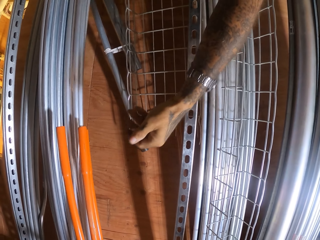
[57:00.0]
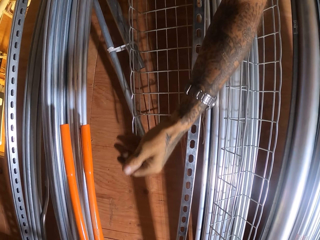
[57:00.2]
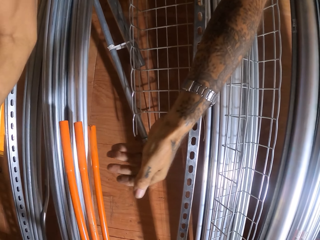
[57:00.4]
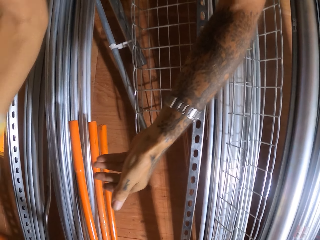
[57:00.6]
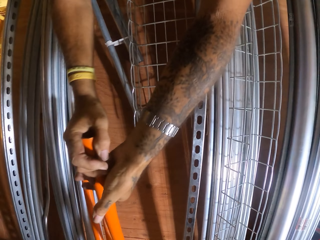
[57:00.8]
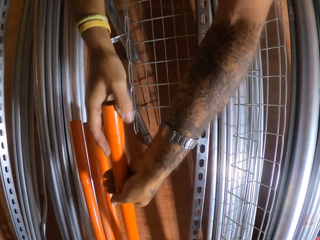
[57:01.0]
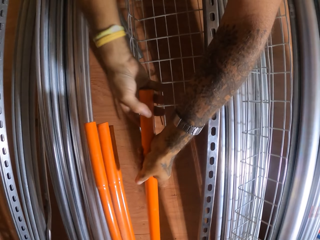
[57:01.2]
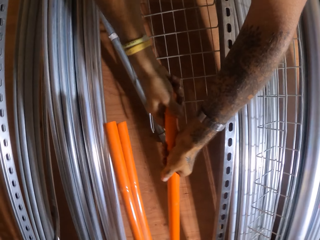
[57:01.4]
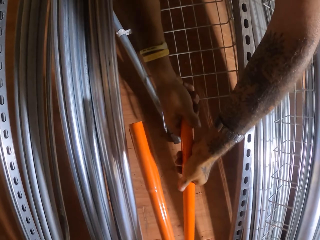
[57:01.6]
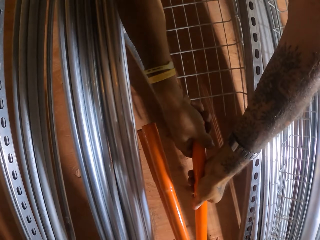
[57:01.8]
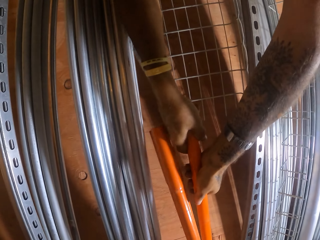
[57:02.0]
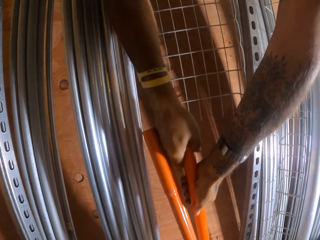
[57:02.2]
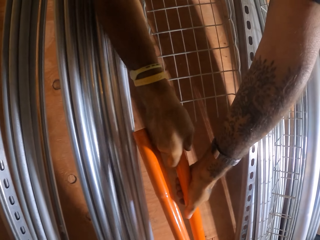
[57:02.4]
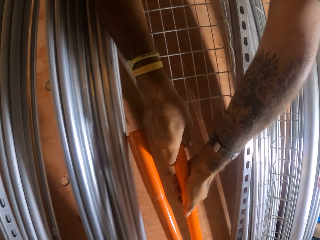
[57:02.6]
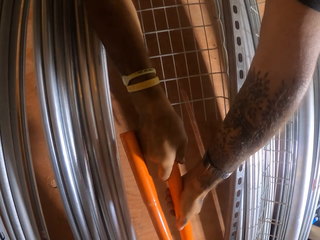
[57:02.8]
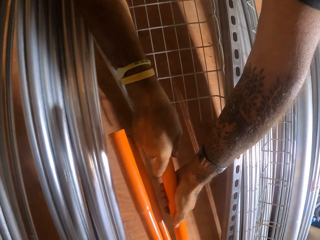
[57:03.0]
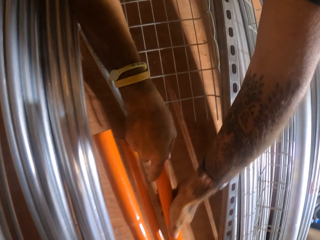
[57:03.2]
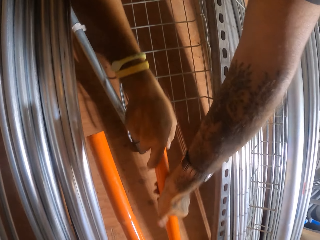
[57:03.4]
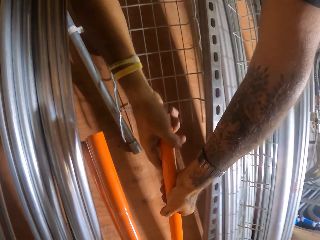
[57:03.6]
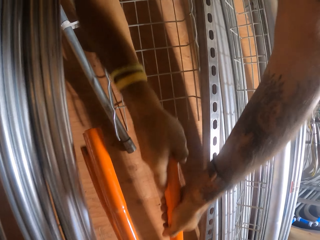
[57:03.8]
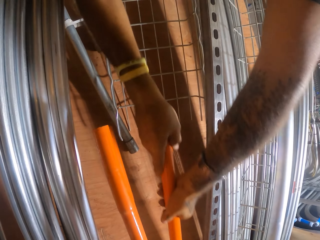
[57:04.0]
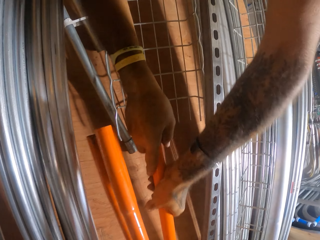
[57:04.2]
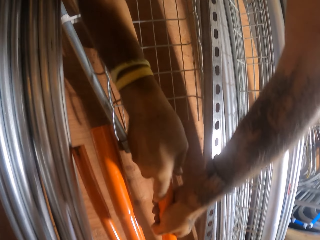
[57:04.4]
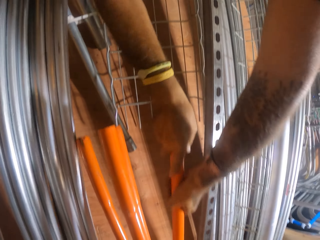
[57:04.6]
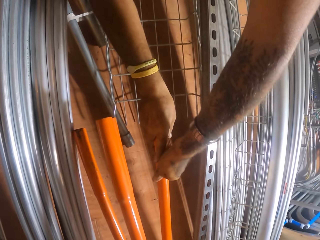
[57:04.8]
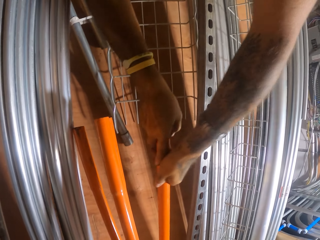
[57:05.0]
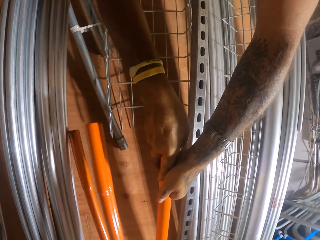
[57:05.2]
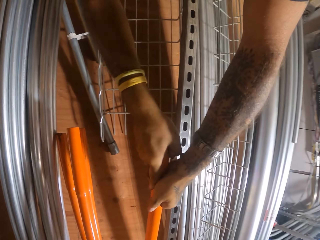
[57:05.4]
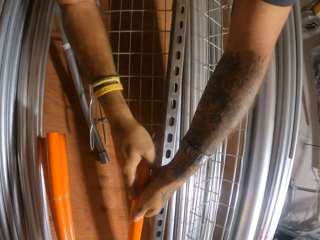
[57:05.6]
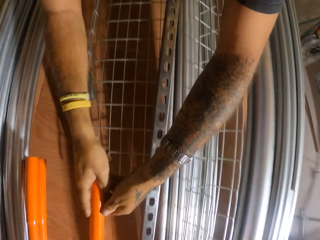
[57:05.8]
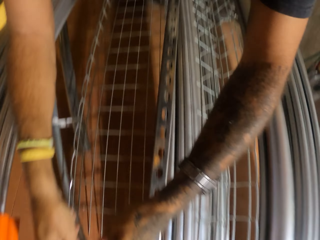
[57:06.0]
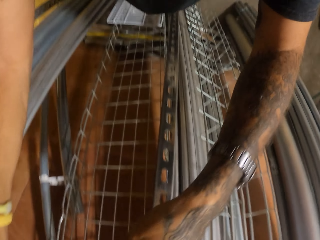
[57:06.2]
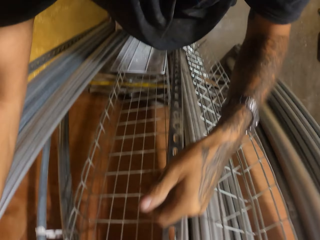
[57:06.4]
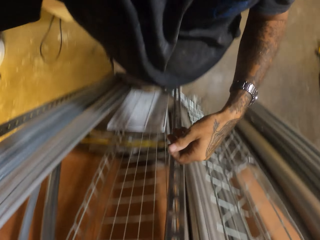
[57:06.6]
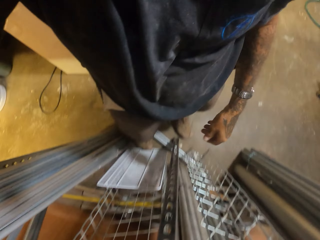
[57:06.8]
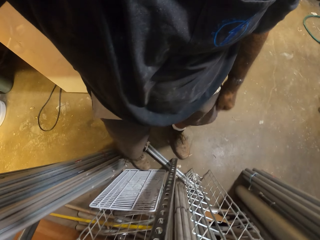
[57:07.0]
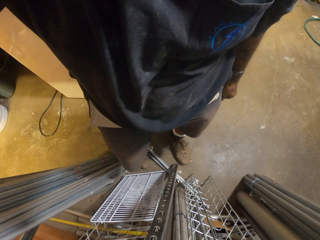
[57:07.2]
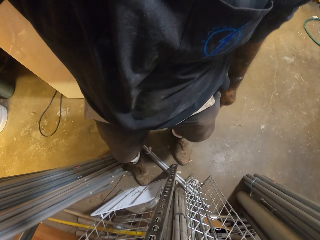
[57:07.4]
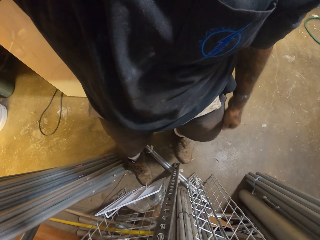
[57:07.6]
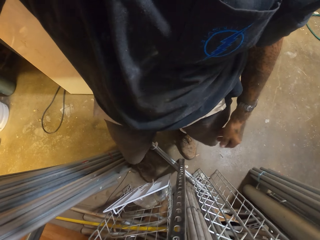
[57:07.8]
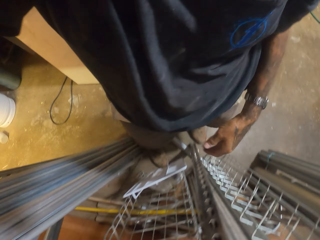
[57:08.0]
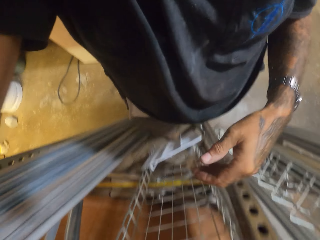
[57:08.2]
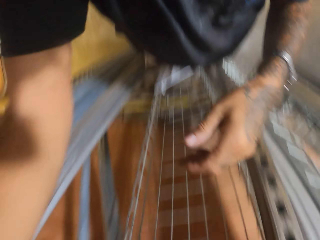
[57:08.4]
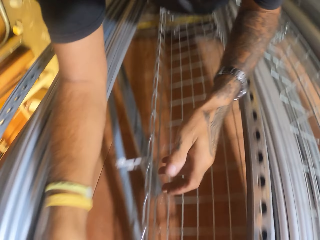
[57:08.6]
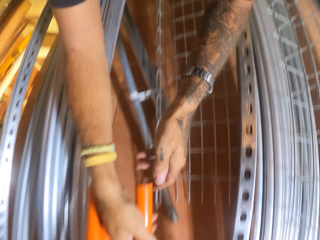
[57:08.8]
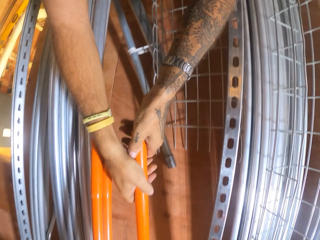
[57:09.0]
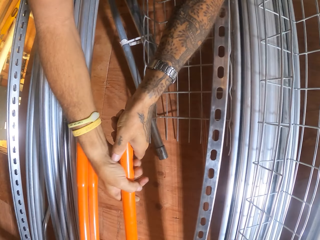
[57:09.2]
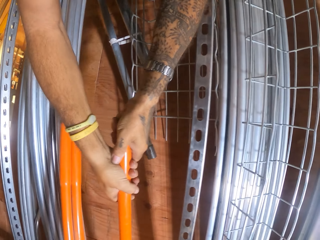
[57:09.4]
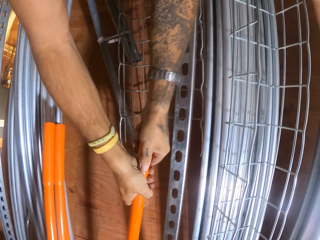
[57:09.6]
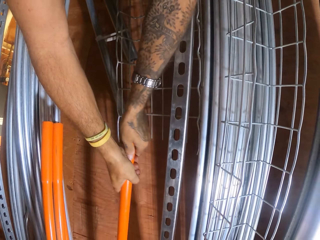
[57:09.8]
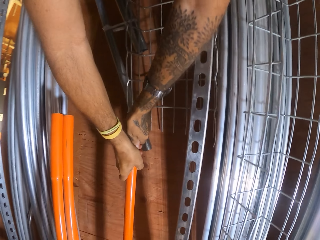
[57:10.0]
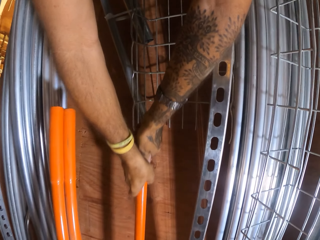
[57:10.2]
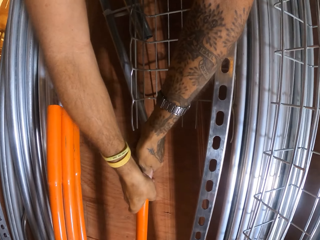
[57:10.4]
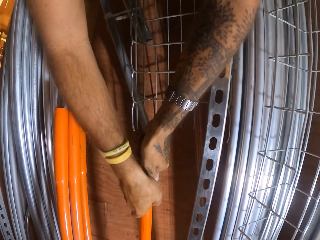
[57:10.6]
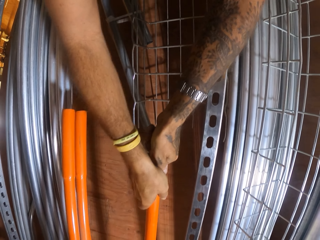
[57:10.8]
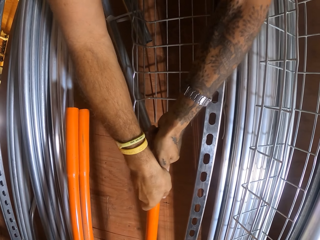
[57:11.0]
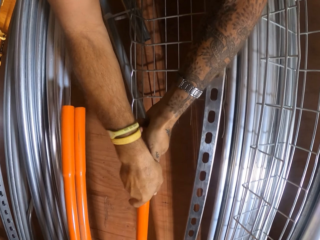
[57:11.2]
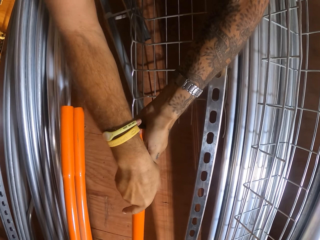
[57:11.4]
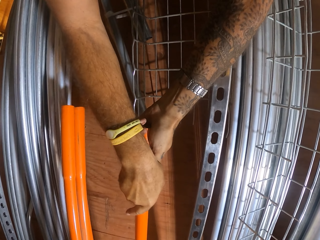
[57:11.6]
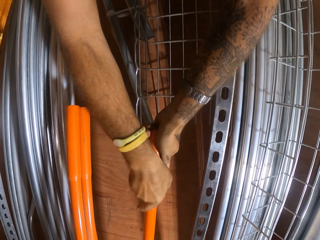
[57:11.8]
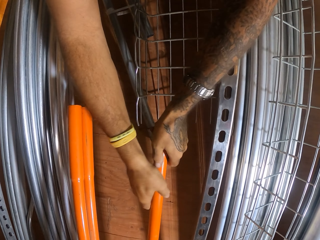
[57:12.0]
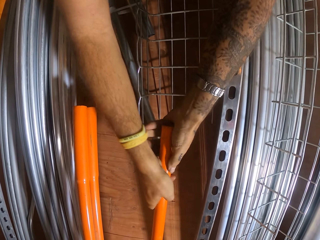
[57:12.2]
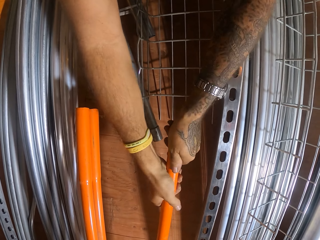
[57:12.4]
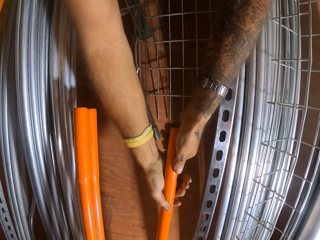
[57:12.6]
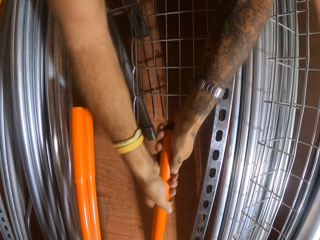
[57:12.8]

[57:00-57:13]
The camera wearer removes the metal bending tool.

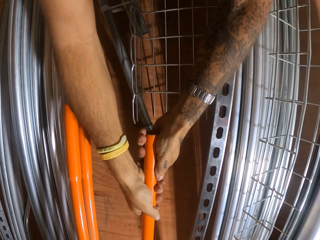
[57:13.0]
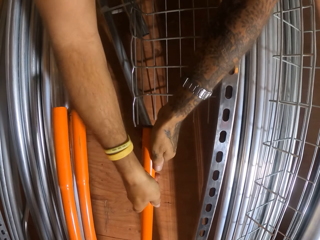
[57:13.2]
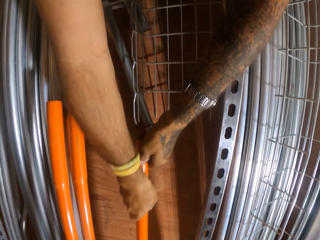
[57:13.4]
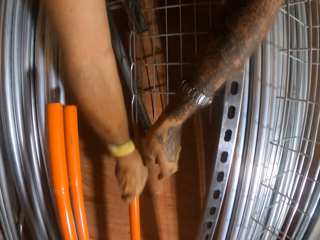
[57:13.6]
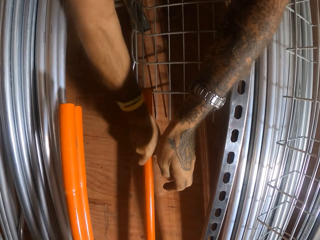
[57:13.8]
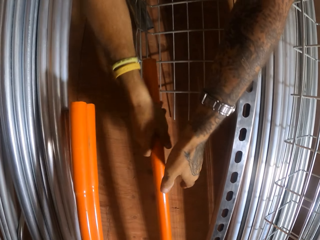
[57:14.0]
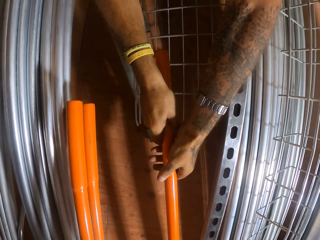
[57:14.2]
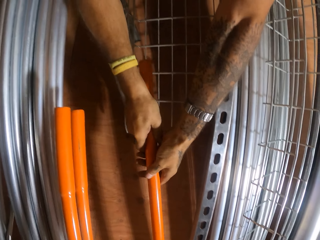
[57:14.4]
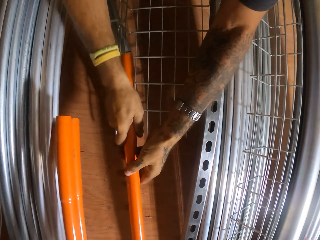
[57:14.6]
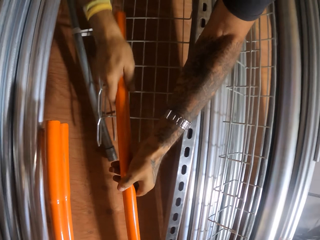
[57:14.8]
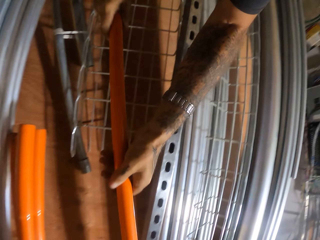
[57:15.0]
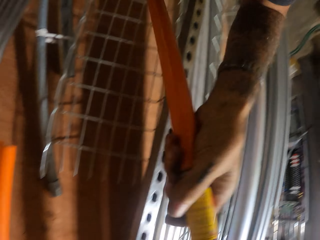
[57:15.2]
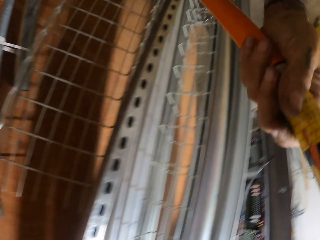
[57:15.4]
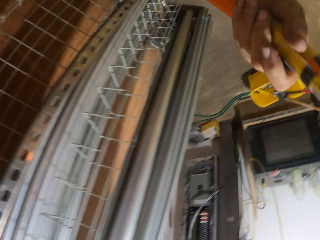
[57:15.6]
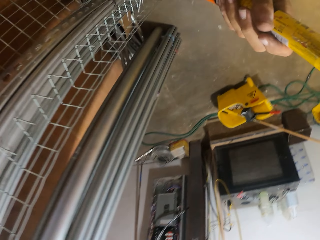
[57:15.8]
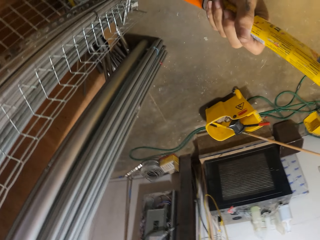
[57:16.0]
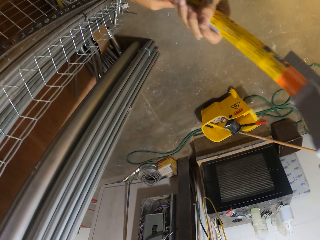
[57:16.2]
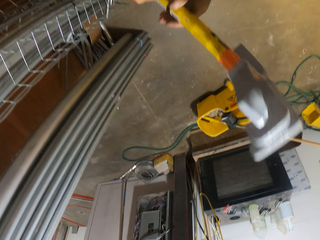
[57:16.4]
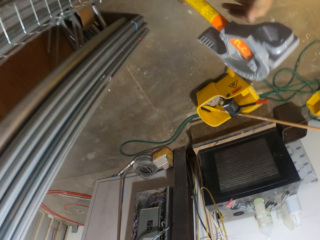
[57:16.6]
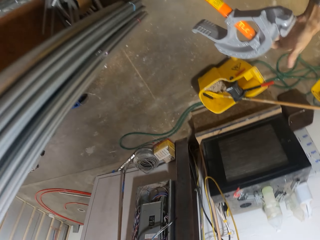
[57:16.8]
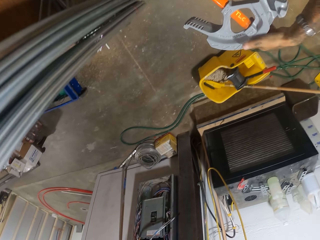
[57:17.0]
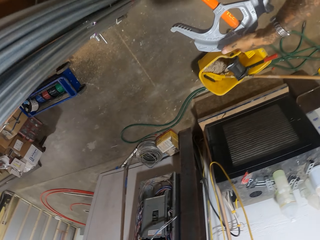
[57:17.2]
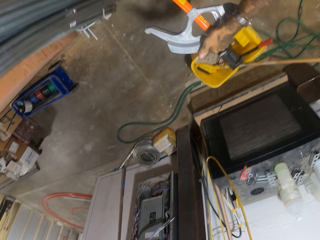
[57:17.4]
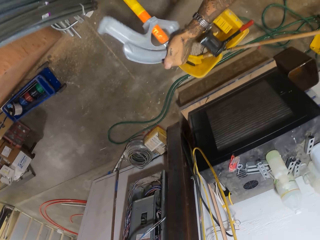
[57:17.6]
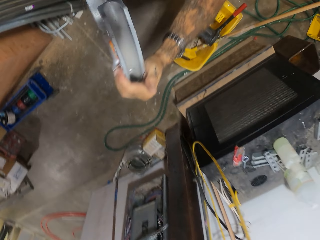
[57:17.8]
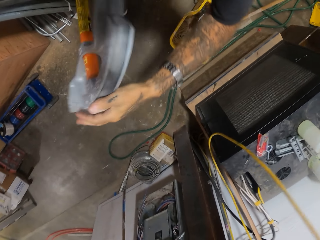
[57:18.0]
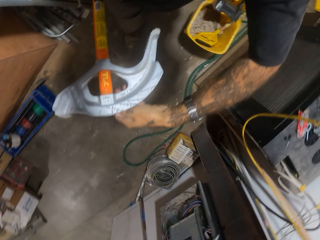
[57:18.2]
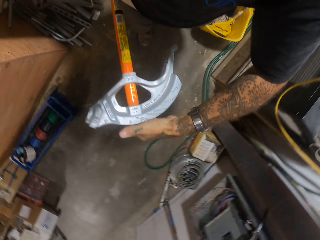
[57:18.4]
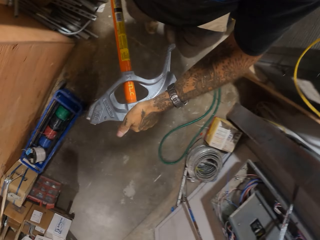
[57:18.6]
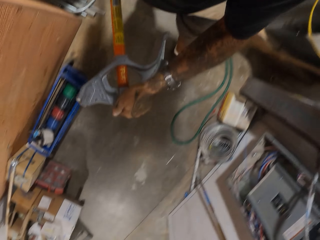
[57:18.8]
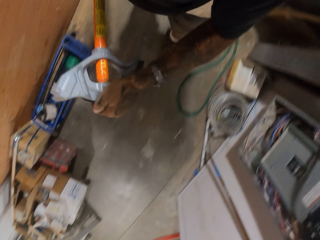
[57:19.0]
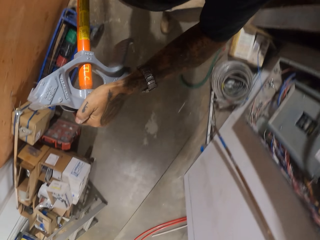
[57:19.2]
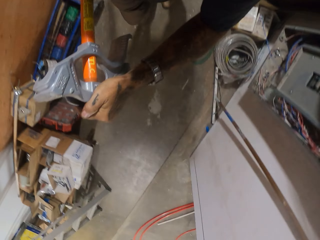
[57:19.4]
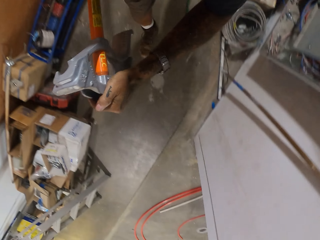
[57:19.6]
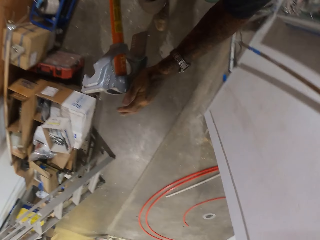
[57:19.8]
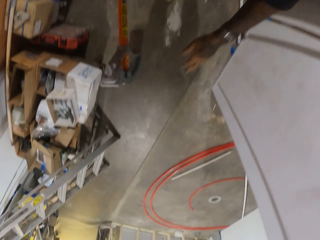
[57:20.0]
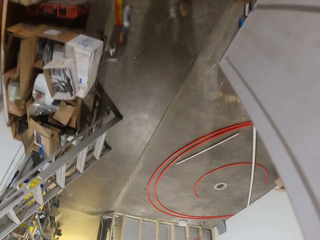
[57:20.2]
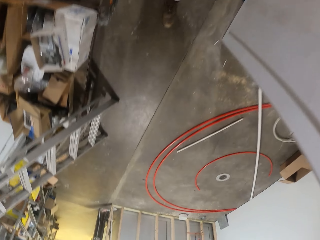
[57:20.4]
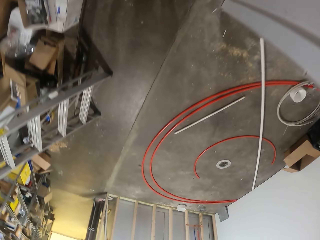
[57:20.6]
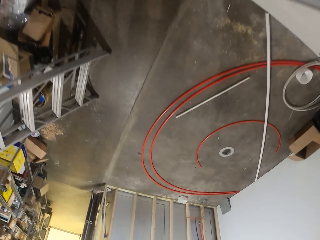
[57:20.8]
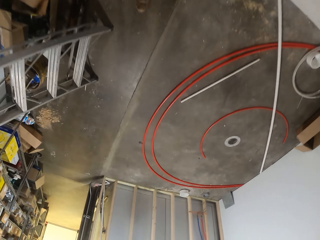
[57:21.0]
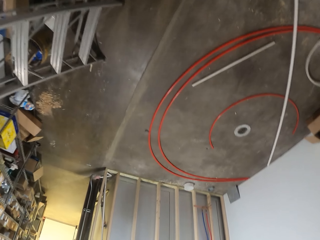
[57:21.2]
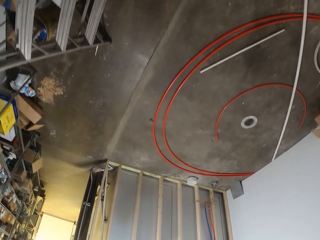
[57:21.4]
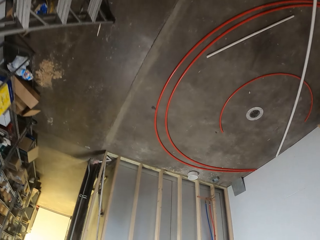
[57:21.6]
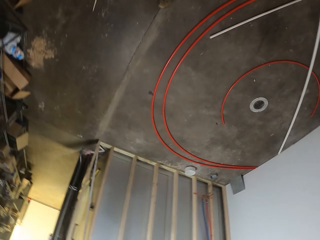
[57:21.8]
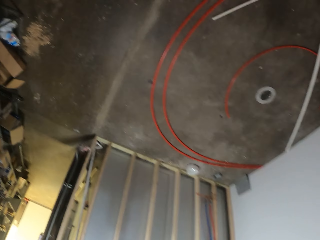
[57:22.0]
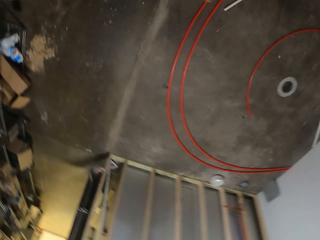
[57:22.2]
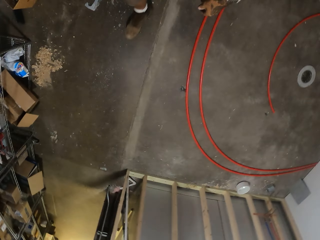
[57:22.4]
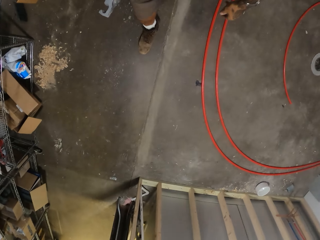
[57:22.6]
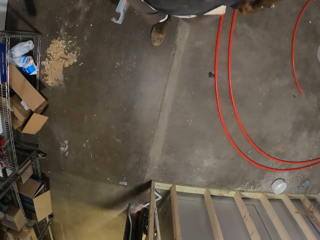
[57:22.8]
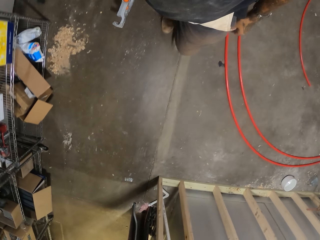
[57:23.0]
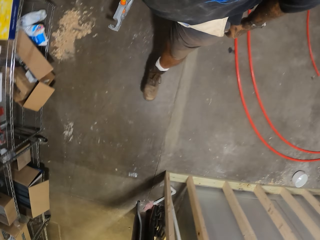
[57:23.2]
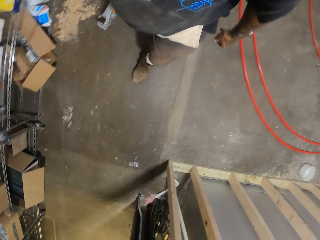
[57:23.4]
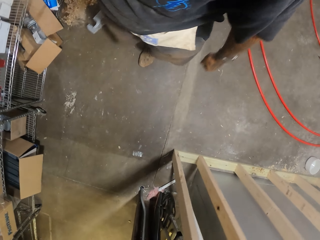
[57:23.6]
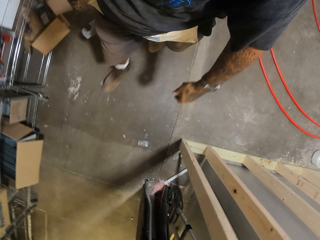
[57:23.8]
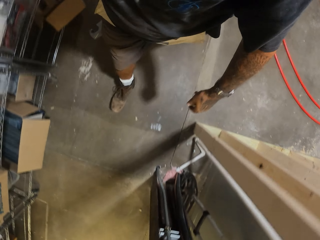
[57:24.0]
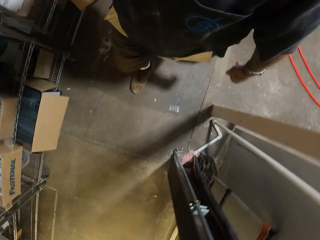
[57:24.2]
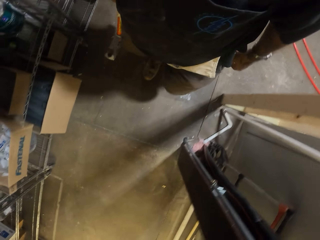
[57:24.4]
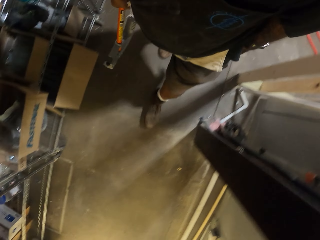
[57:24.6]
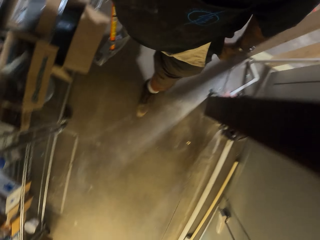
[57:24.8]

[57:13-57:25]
The camera wearer picks up a pipe. They hold the metal part. They carry the metal bending tool. They walk in the garage.
